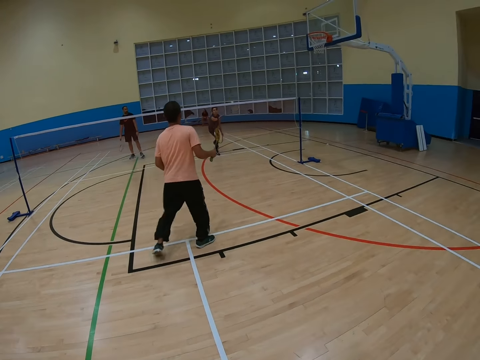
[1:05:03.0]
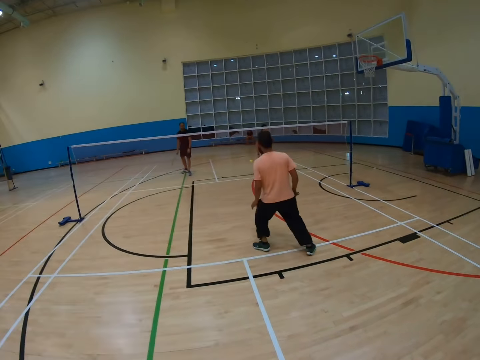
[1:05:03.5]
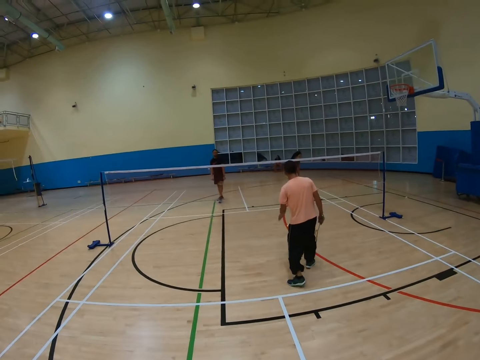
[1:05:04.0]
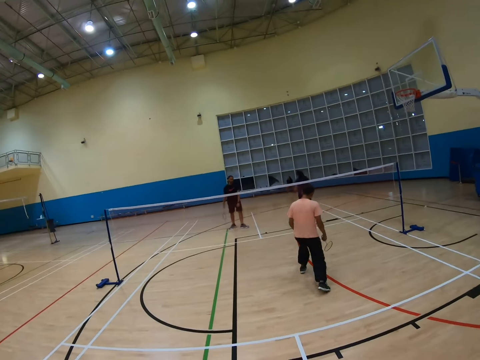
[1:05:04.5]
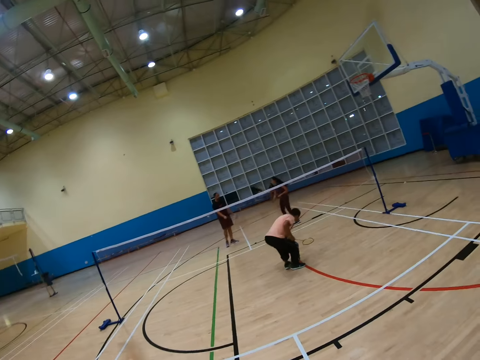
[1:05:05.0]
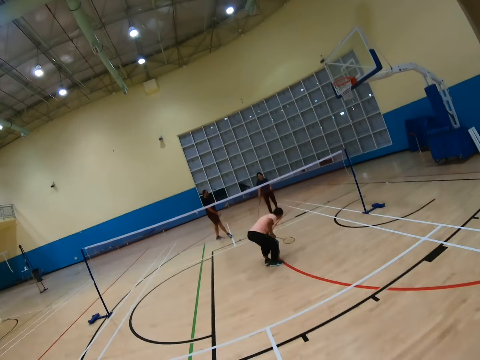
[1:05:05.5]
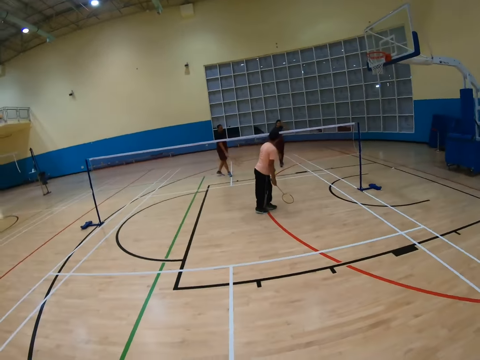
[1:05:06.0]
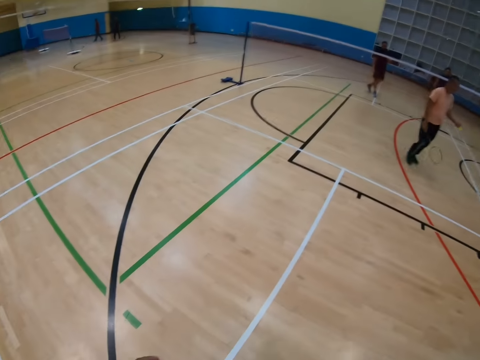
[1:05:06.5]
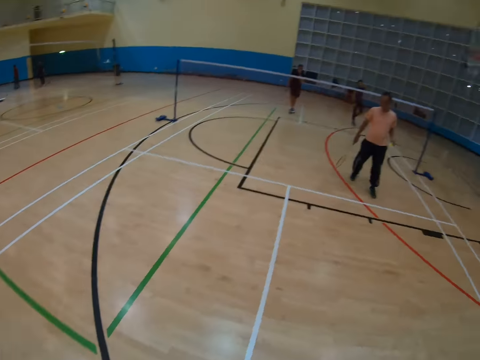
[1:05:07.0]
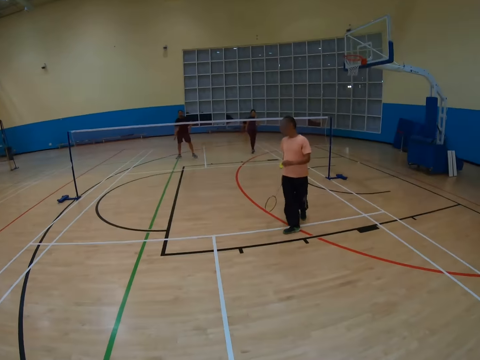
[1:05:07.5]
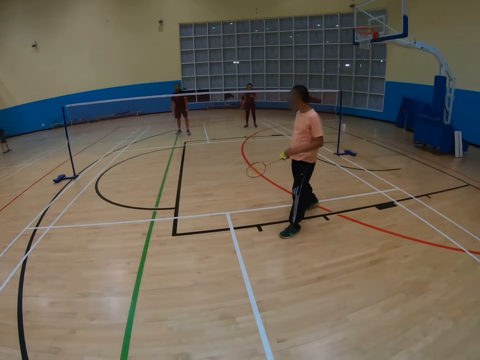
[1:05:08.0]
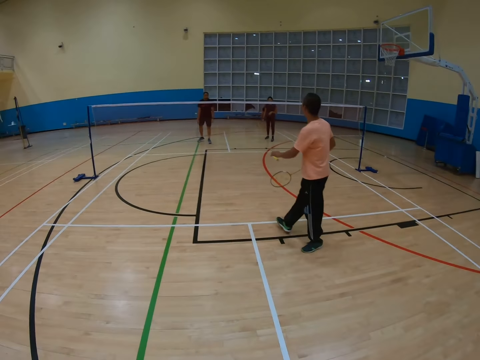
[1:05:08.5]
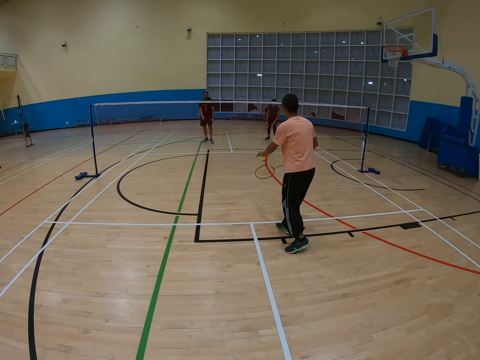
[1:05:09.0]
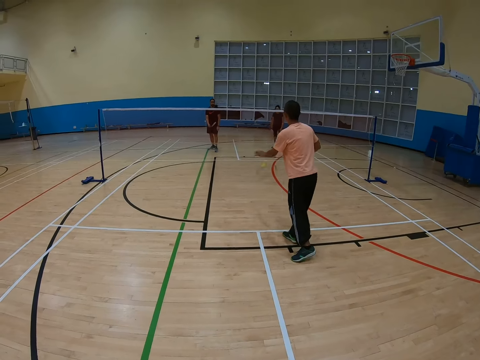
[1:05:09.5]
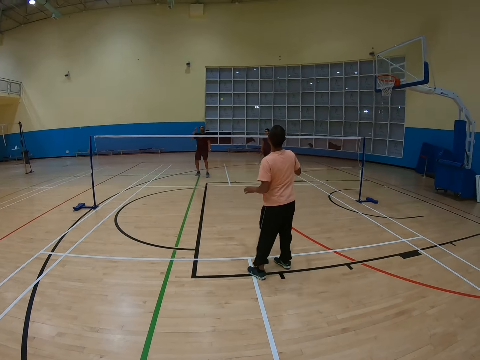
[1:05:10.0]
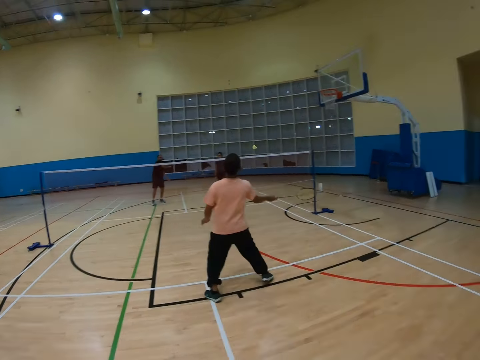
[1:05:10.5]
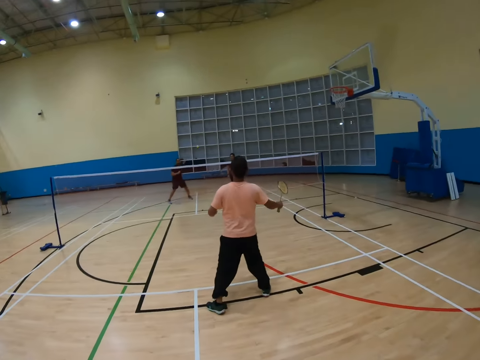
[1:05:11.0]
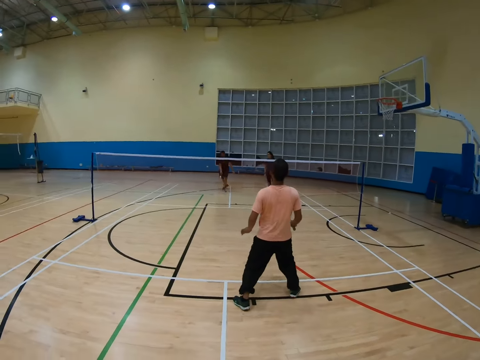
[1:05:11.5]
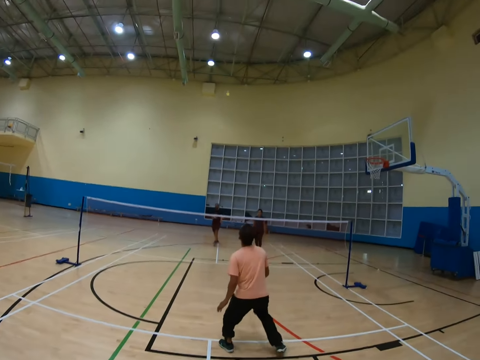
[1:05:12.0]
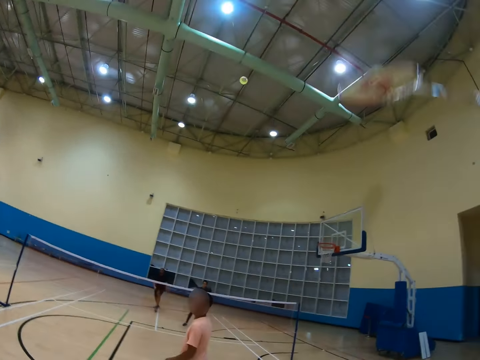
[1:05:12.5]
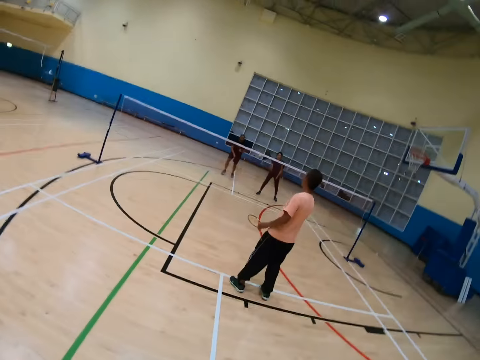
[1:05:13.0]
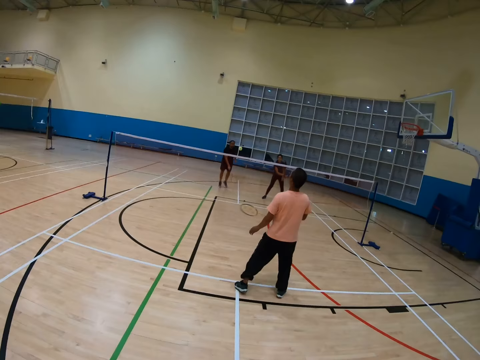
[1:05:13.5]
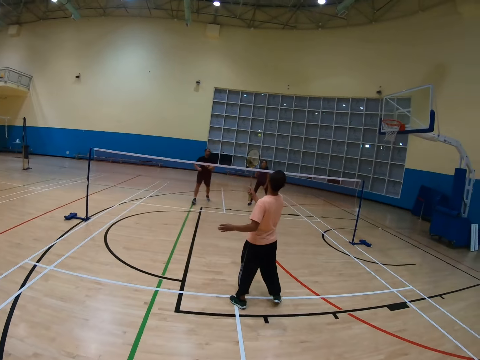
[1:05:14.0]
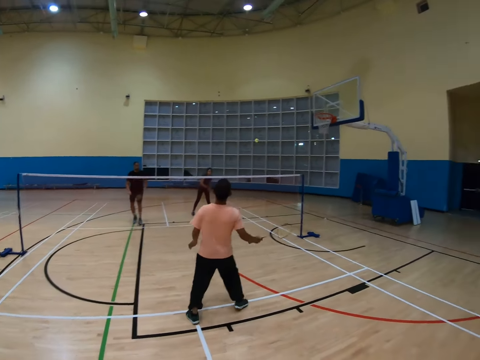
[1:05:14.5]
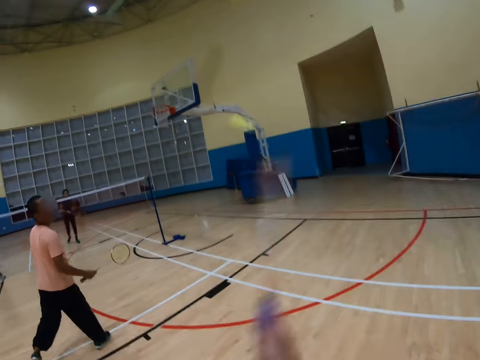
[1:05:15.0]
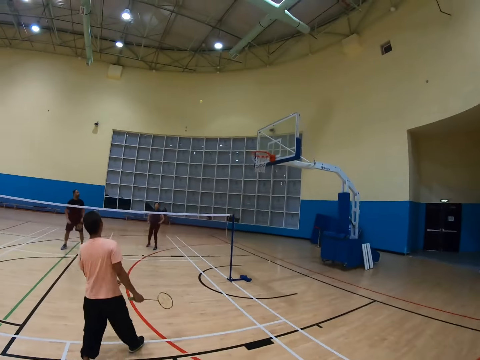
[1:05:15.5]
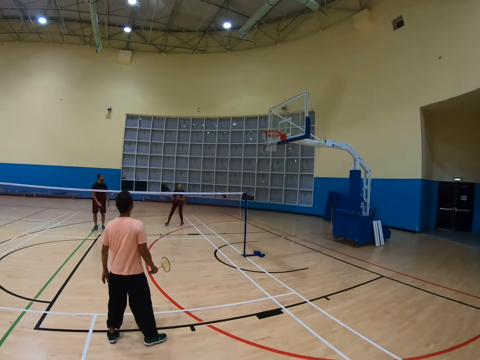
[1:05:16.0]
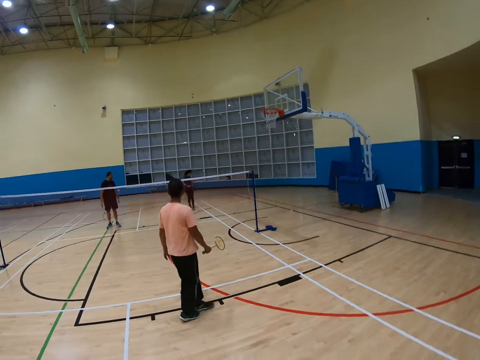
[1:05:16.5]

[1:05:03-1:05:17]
A man holds a racket, moves around and bends down. The camera wearer turns to the side. The man walks around, holds a shuttlecock and hits the shuttlecock with the racket. Another man hits the shuttlecock with a racket. The first man hits the shuttlecock with the racket. The camera wearer holds a racket. The first man hits the shuttlecock with the racket and turns to the side.

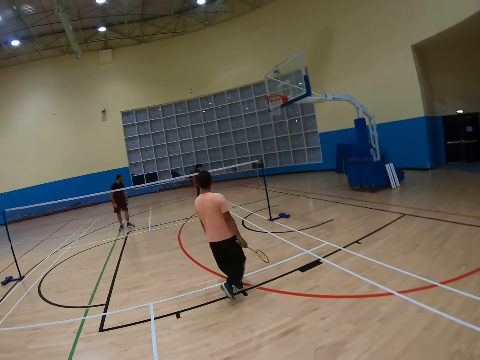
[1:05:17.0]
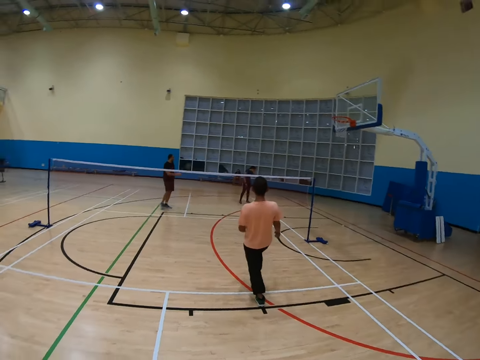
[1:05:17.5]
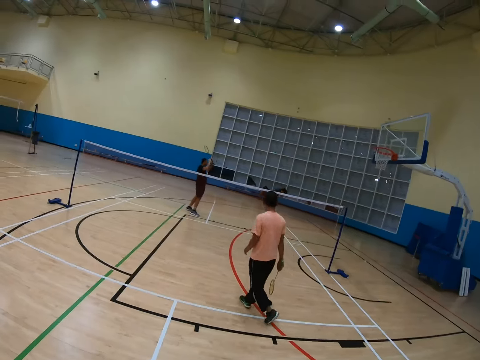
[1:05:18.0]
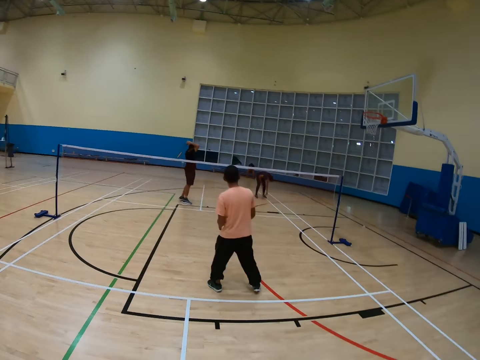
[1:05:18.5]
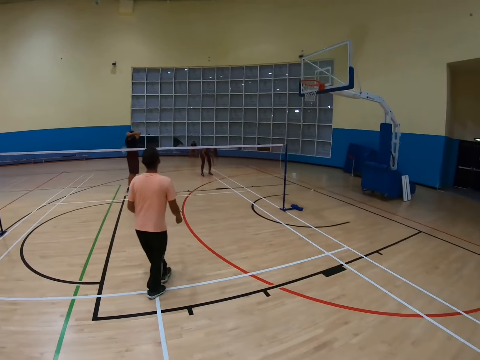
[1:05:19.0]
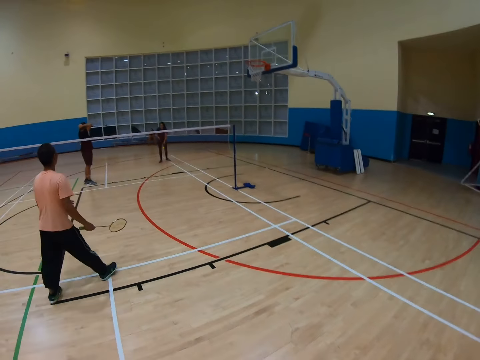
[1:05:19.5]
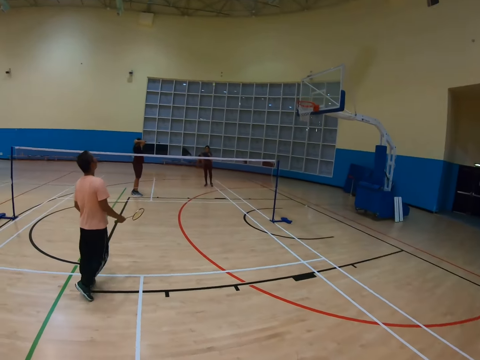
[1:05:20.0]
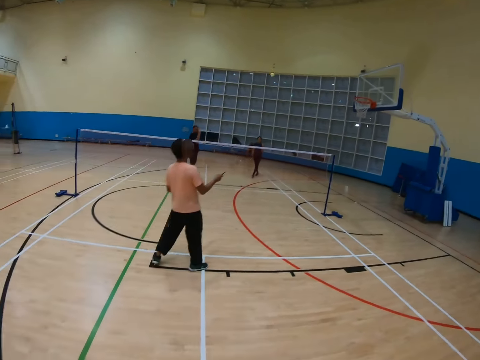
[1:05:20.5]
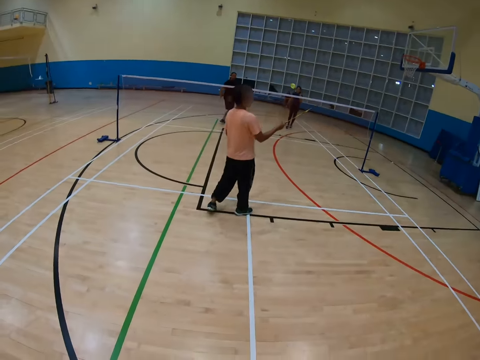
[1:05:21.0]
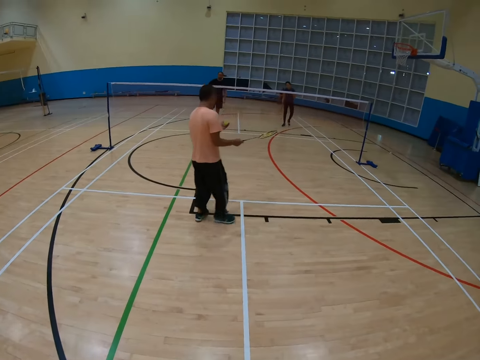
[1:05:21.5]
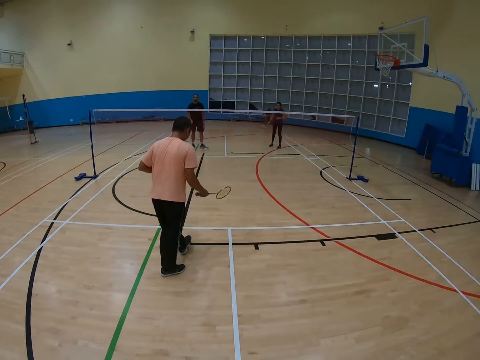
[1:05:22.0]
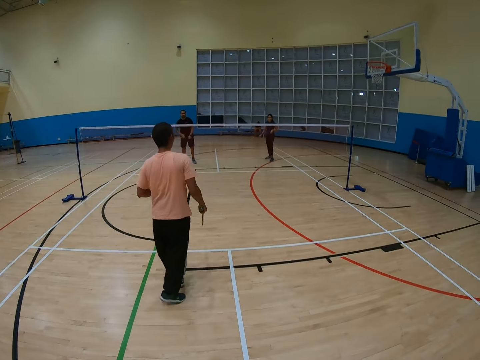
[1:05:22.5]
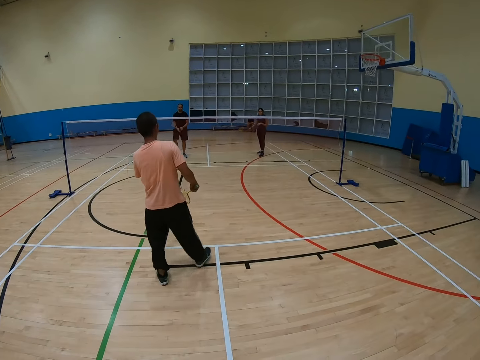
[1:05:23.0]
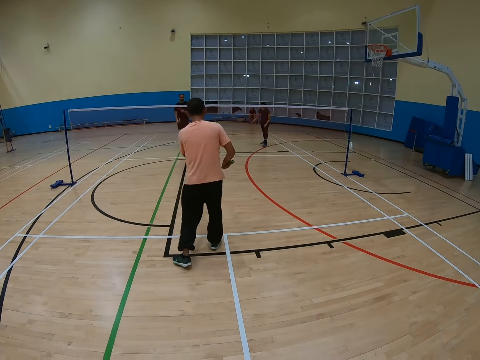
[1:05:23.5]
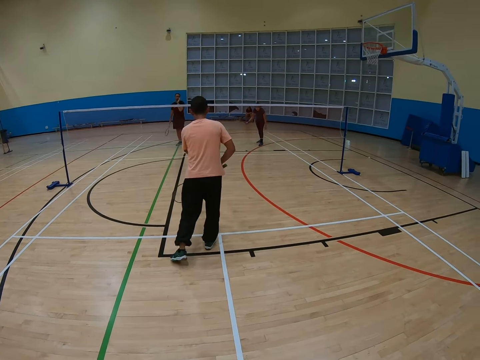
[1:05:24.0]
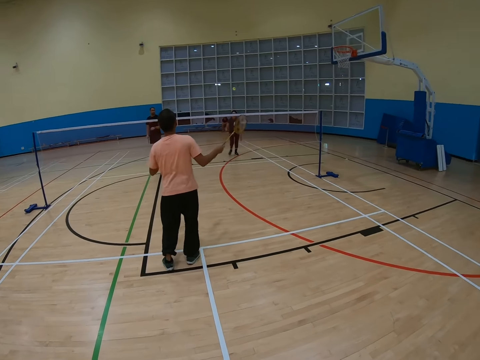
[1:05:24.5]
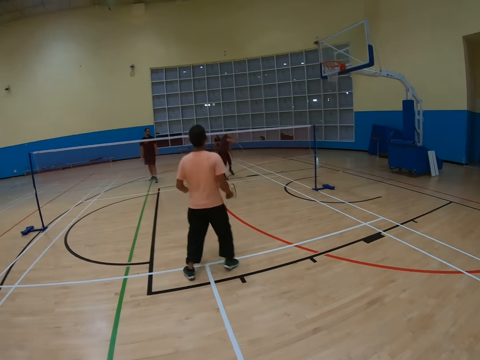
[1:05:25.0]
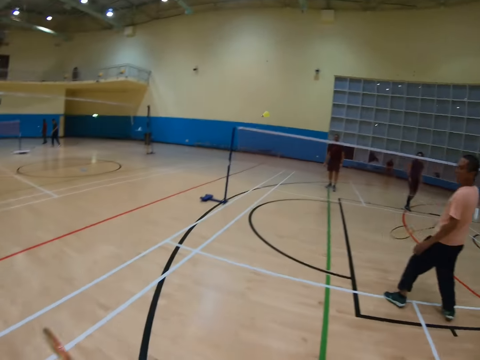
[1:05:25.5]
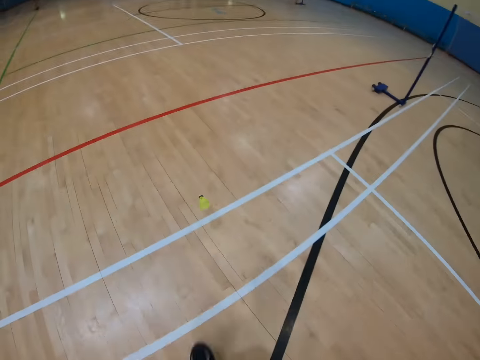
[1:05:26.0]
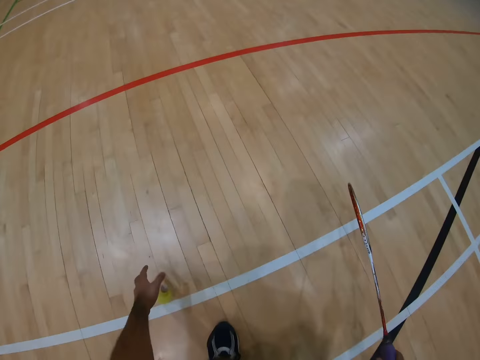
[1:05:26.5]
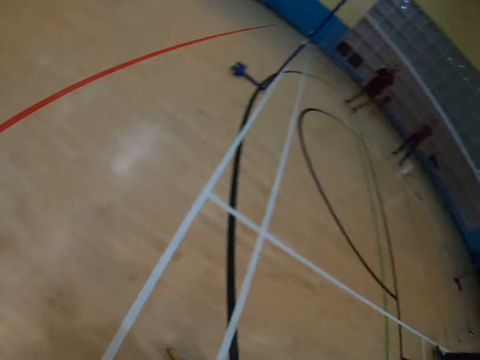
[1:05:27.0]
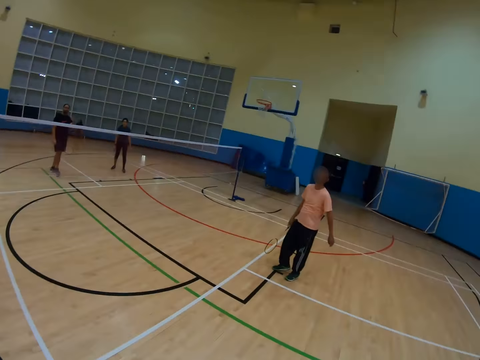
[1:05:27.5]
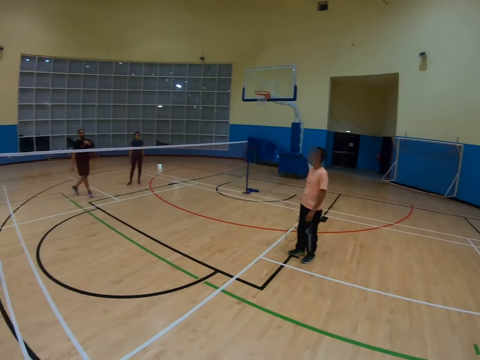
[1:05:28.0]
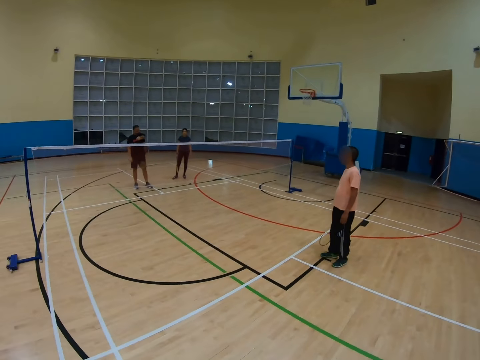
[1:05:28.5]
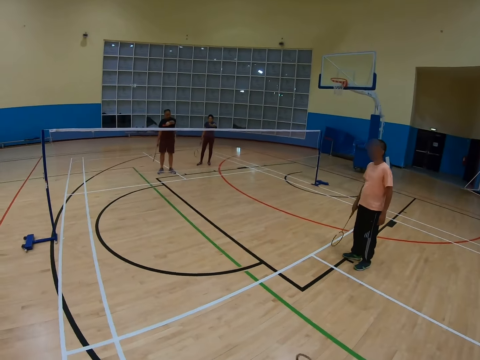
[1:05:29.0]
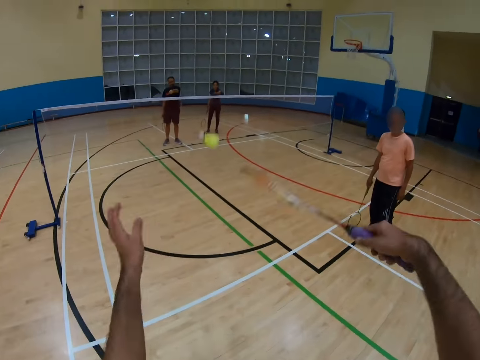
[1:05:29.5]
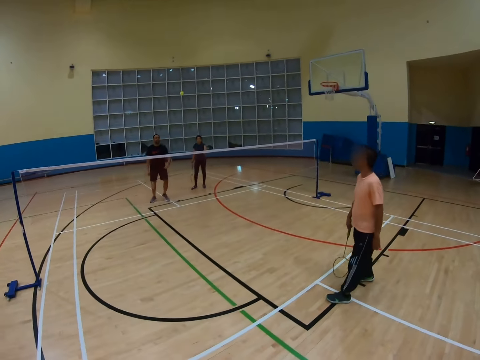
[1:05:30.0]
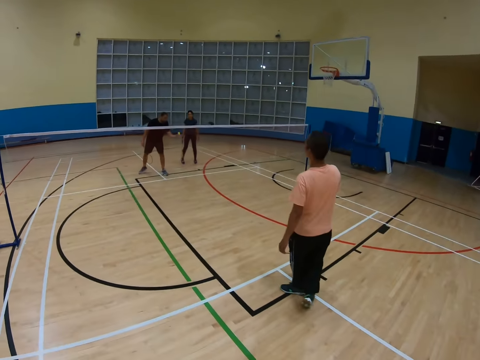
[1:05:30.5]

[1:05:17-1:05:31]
A man moves around, walks around, hits a shuttlecock with a racket, holds the racket, hits the shuttlecock with the racket and turns to the side. The camera wearer bends down, picks up the shuttlecock on the floor and turns to the side. They hold the shuttle and knock it. The man takes it. The man holds the racket. The camera wearer holds a racket.
